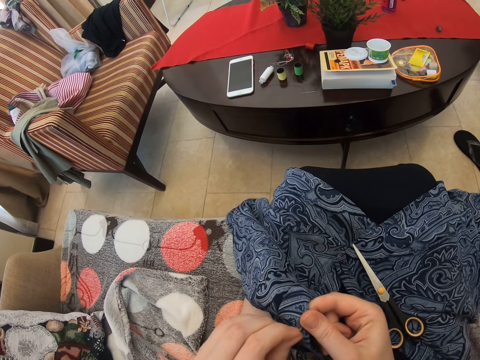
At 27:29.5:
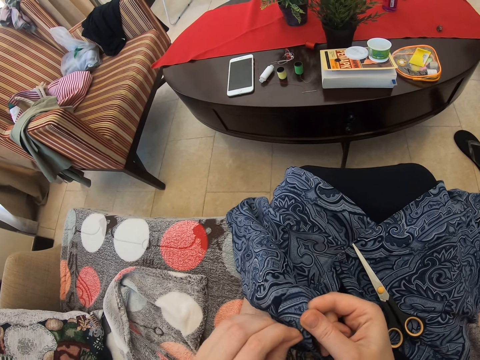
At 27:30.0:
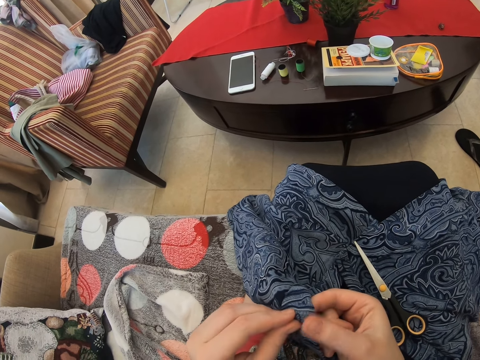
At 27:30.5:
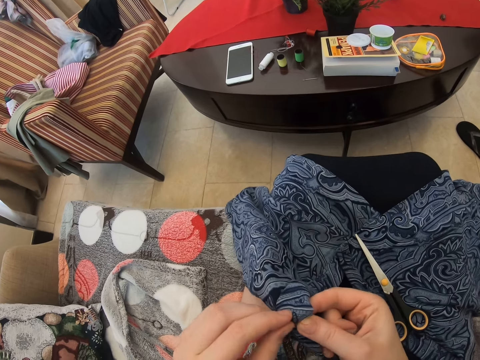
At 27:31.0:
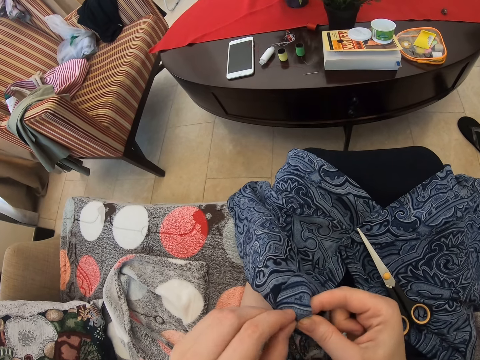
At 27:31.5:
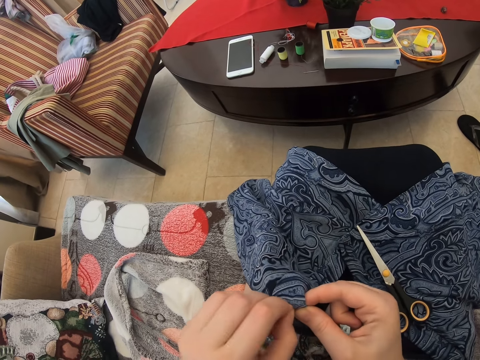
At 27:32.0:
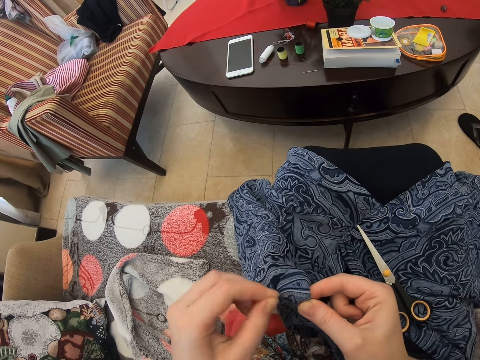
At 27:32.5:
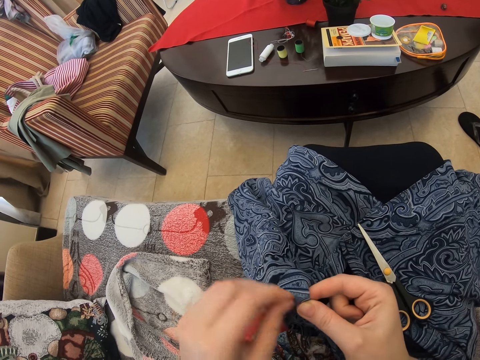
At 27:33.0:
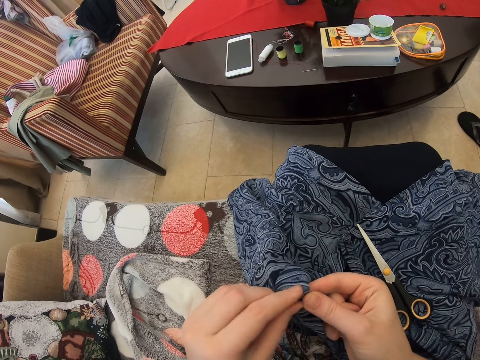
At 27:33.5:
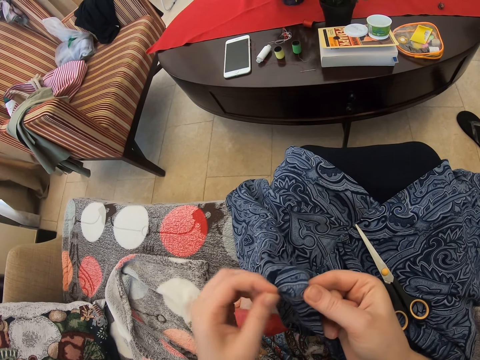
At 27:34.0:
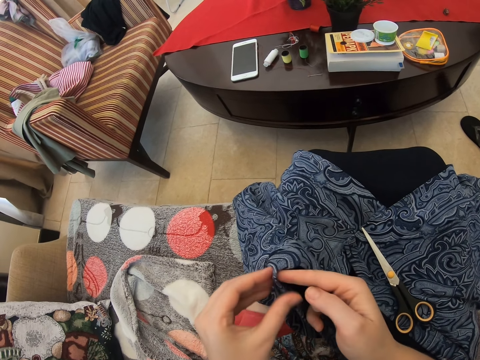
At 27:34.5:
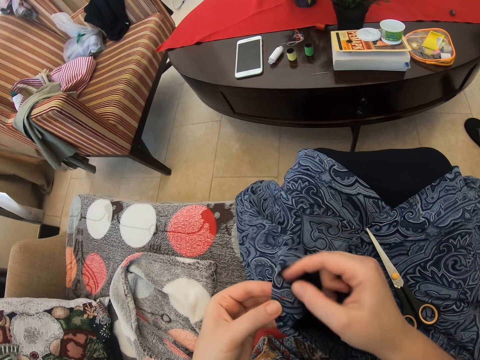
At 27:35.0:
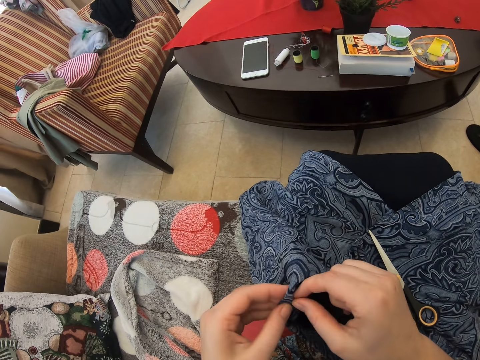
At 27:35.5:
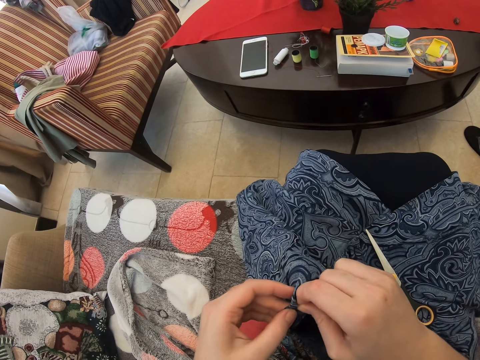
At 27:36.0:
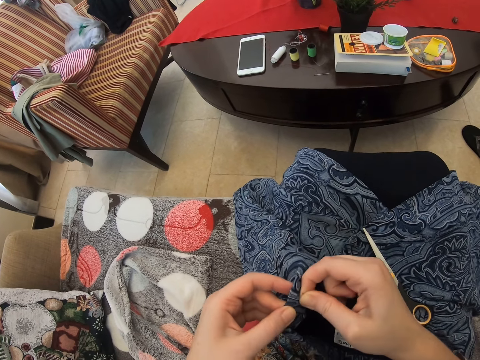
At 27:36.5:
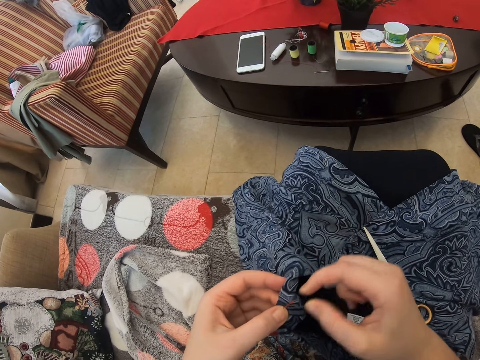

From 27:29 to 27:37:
The camera wearer turns the cloth. They pull the thread.

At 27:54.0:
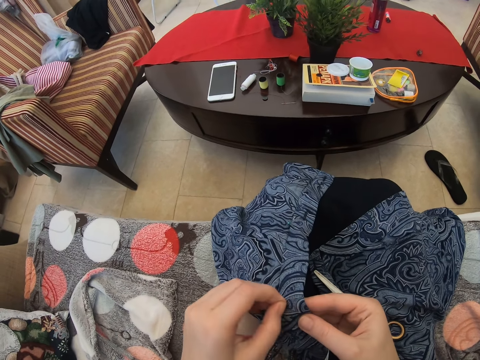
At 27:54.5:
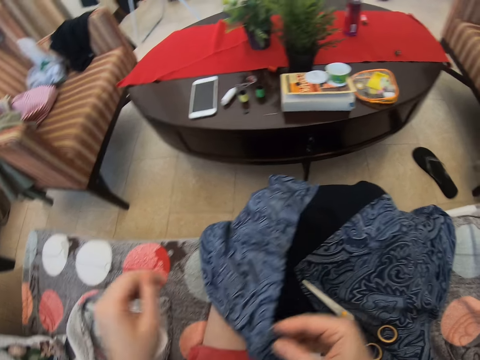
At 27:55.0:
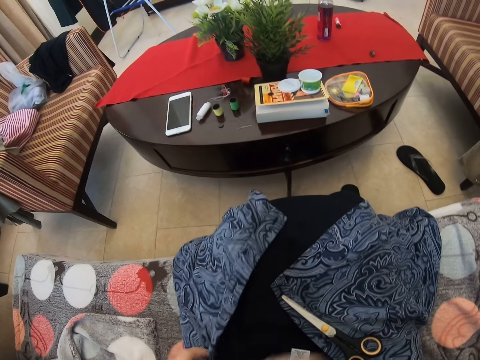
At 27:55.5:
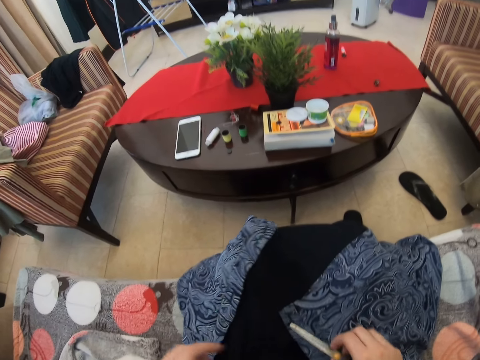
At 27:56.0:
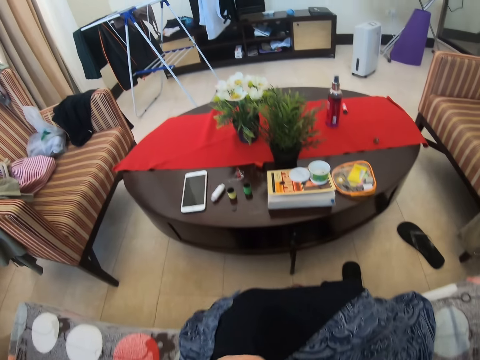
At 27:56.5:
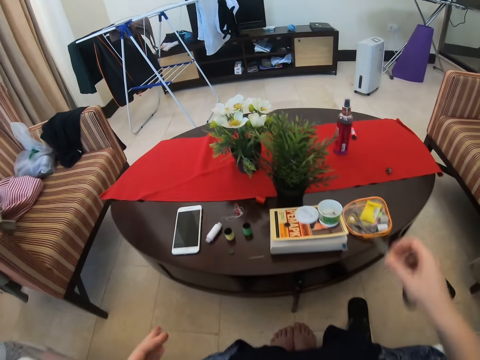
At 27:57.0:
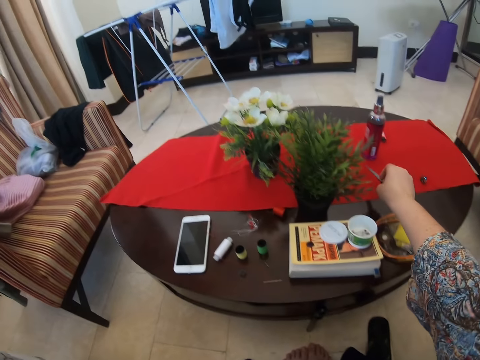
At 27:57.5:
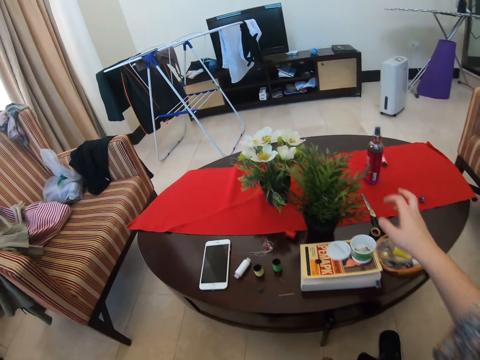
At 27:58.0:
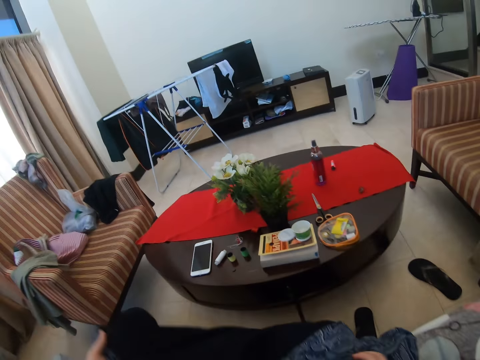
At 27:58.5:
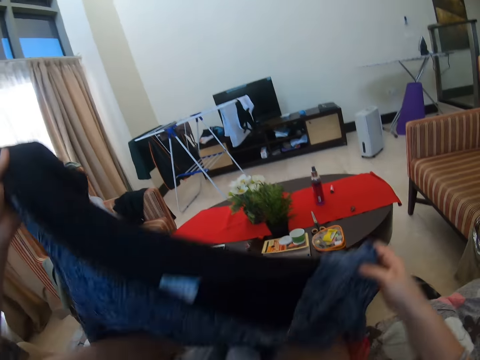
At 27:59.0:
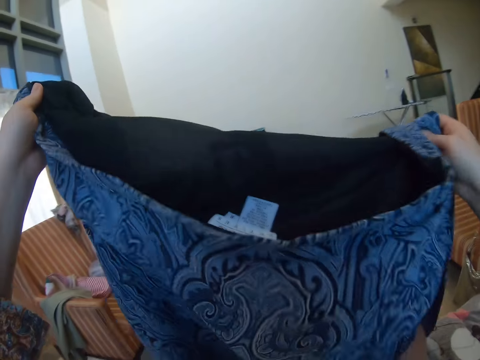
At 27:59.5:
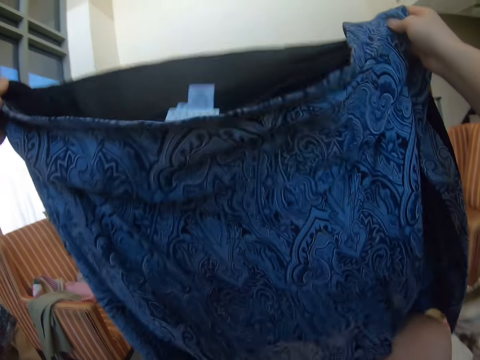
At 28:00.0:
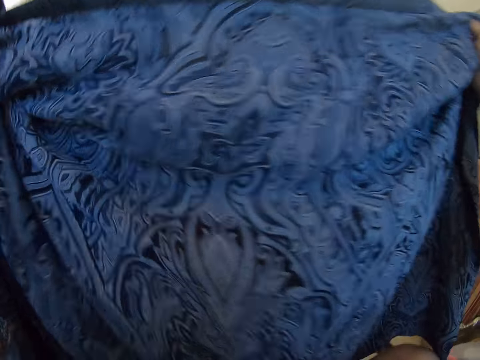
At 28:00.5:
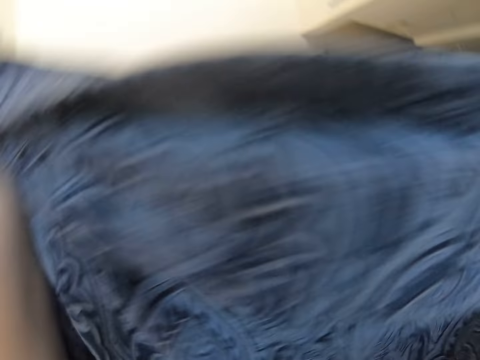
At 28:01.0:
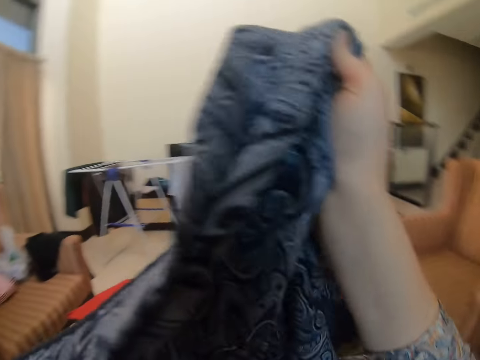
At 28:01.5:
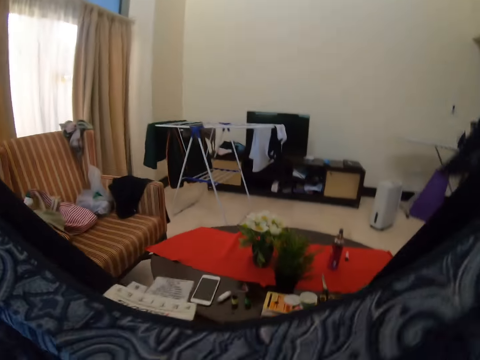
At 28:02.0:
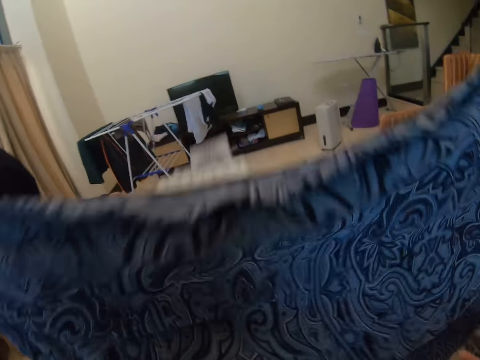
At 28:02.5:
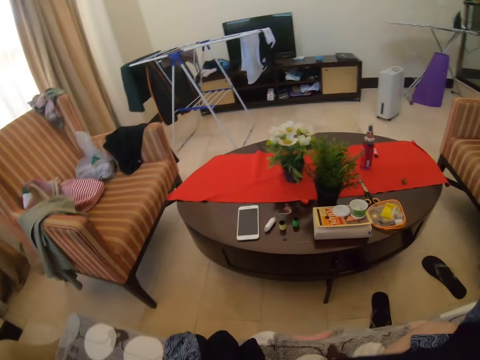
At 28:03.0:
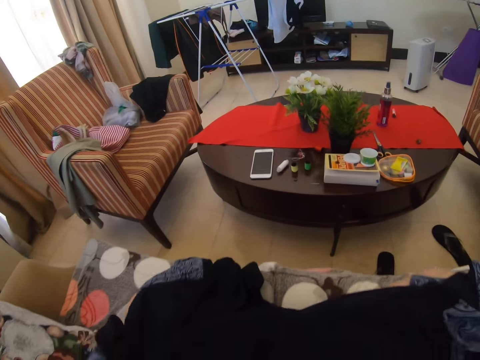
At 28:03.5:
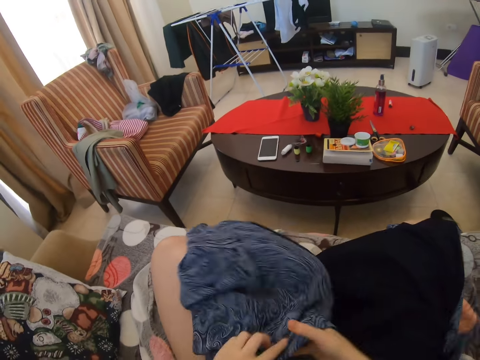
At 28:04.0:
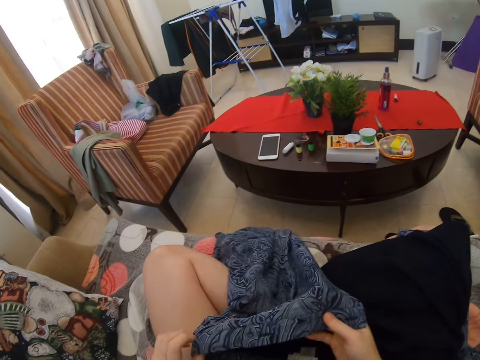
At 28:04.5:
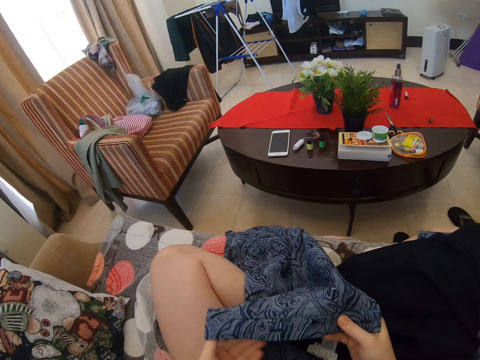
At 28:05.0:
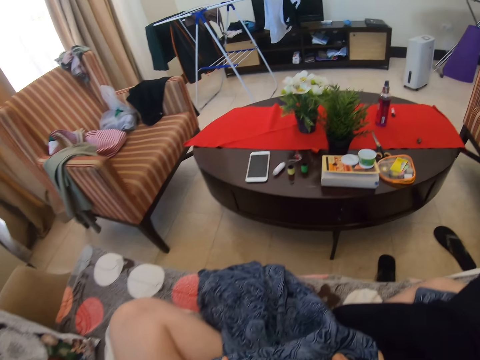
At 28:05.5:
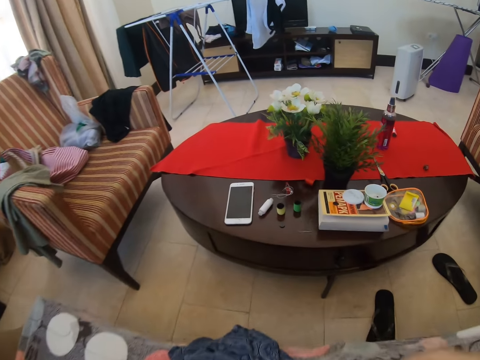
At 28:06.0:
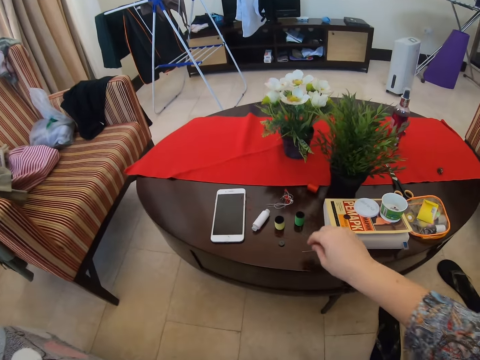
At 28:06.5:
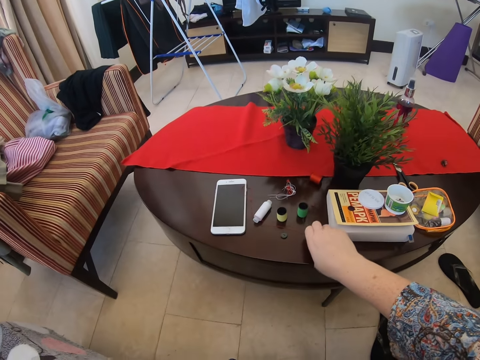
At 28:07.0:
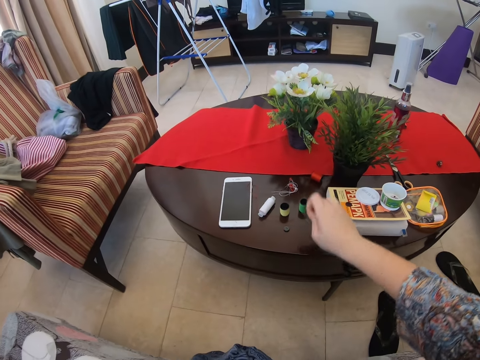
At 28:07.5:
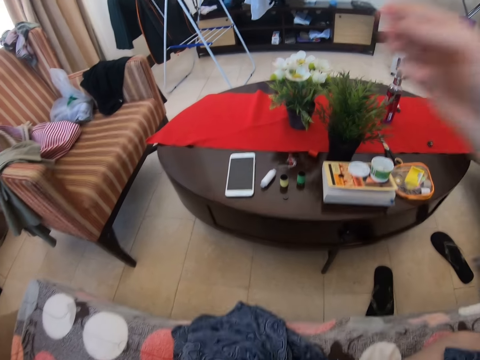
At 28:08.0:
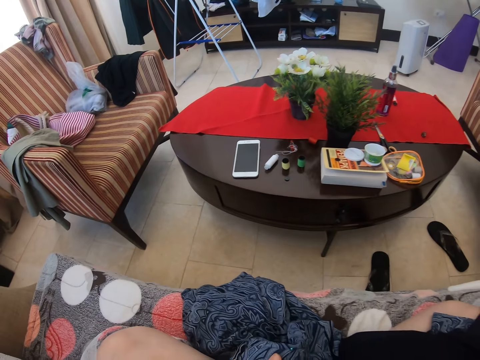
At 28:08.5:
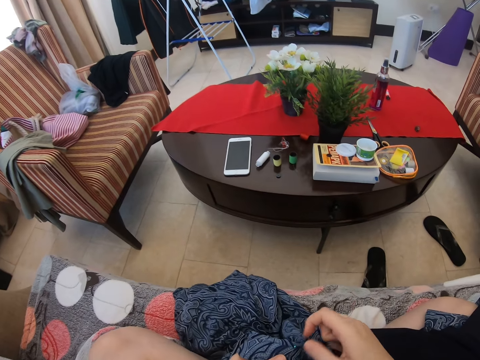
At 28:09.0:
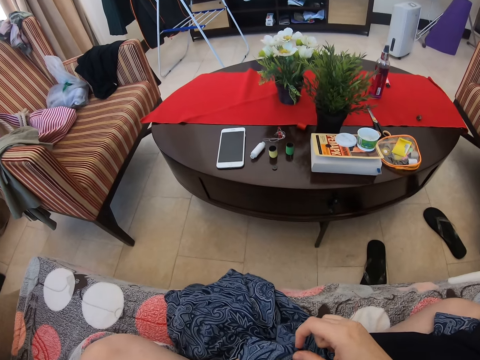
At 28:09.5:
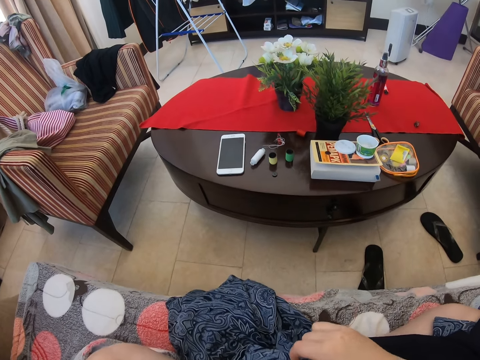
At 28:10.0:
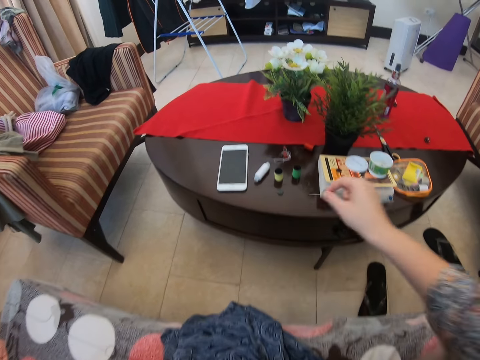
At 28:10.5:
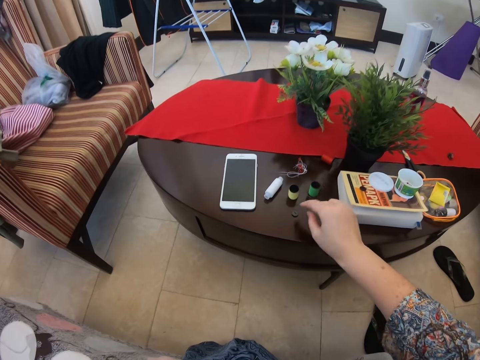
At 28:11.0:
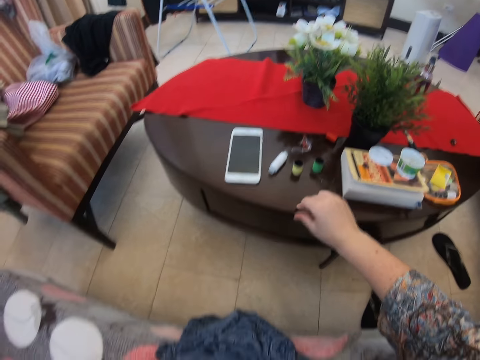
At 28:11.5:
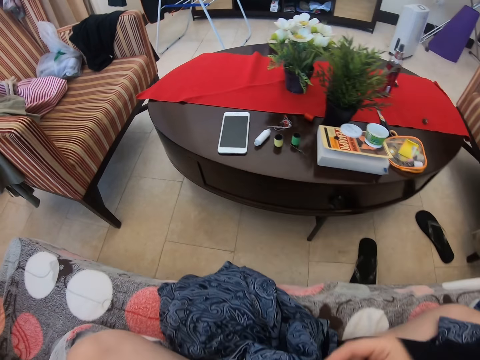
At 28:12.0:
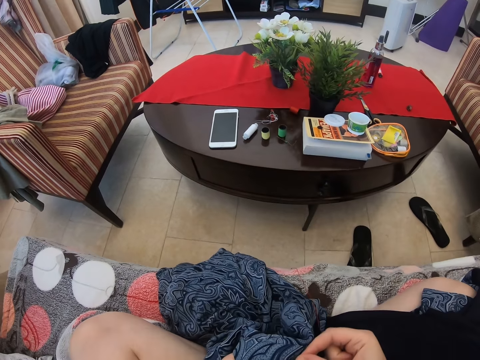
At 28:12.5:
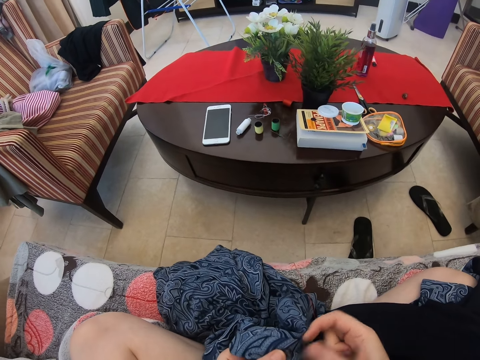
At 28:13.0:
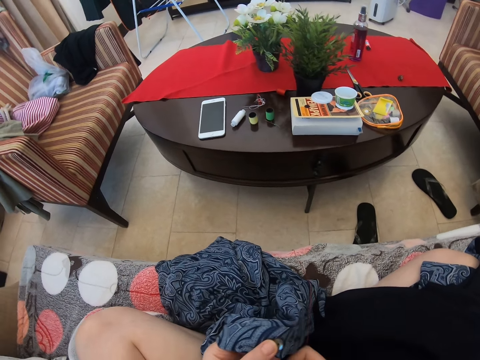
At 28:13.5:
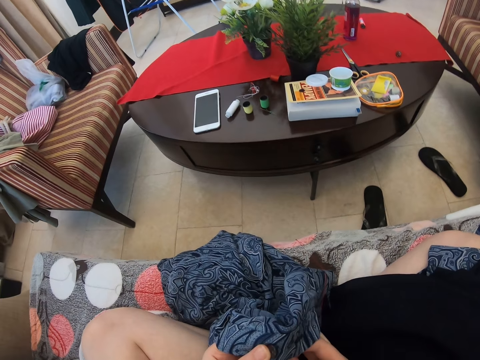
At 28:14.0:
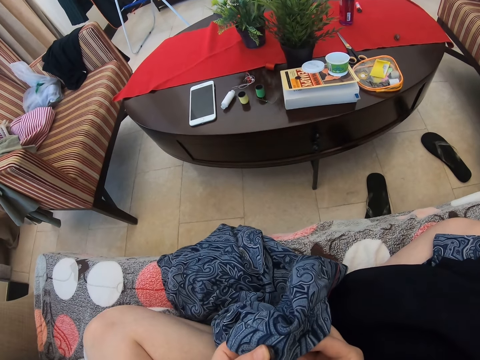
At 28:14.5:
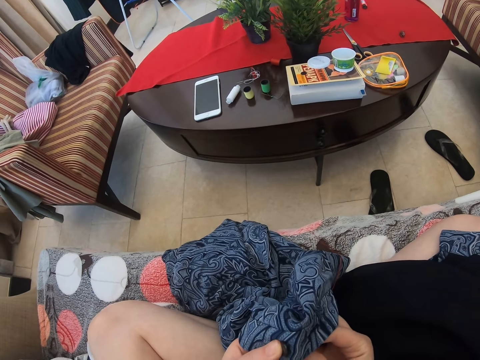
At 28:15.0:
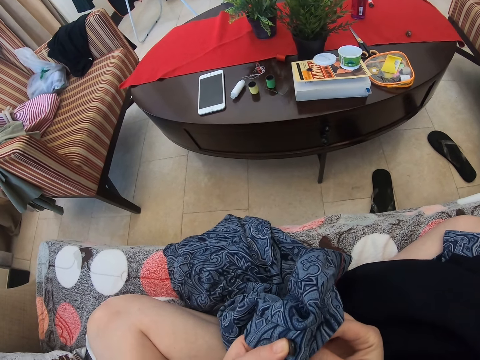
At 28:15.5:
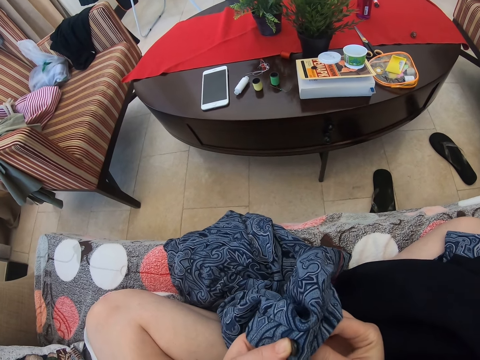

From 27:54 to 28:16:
The camera wearer pulls the thread, throws the thread and picks up the scissors. They are putting down the pair of scissors. They hold the cloth. They raise the cloth. They are showing her cloth. They put the cloth down. They are picking up a needle. They touch the cloth. They put the needle down. They are picking up a dress button. They put the button on the cloth. They sew.
